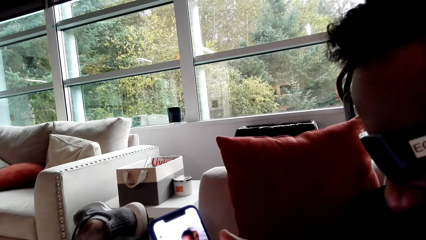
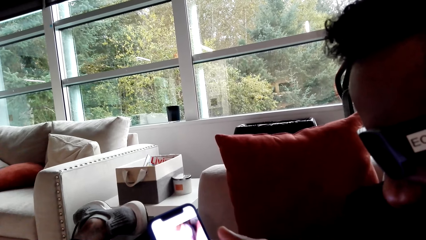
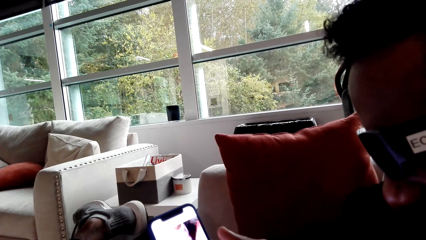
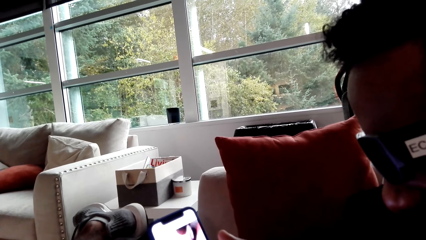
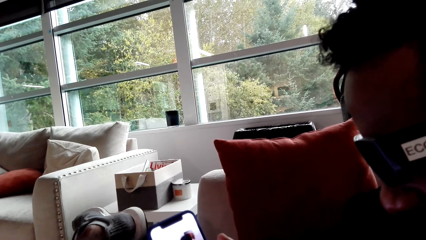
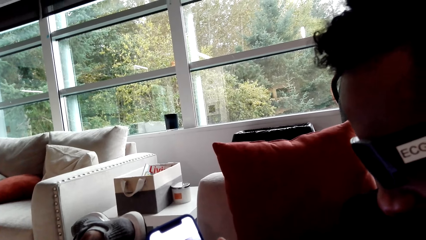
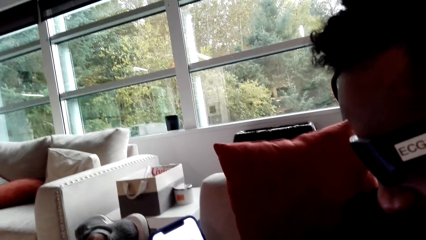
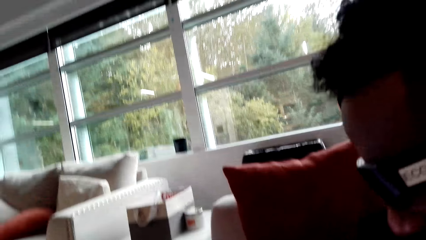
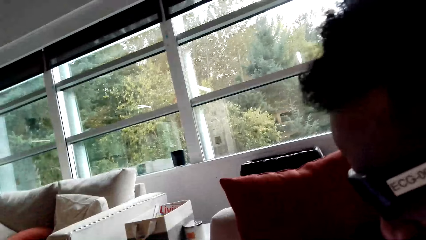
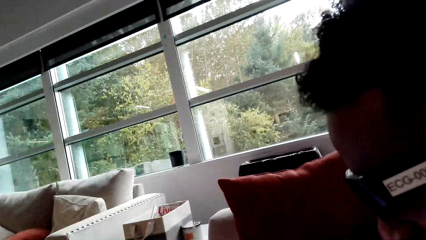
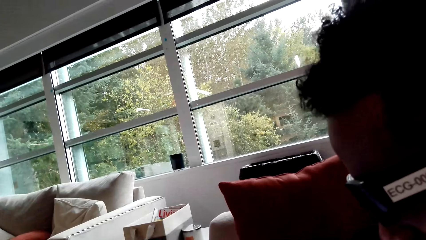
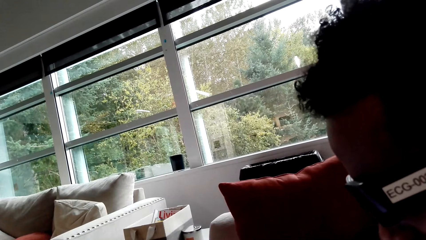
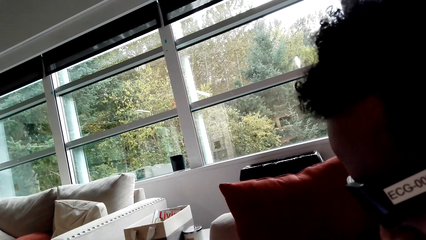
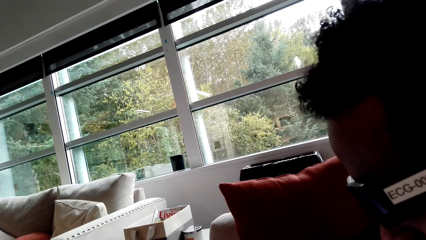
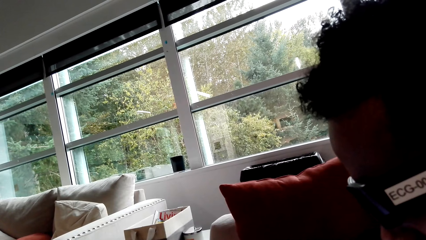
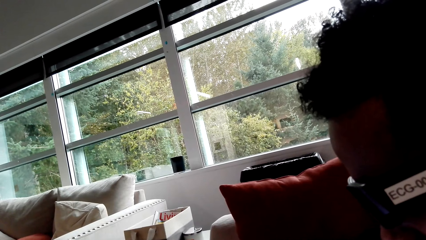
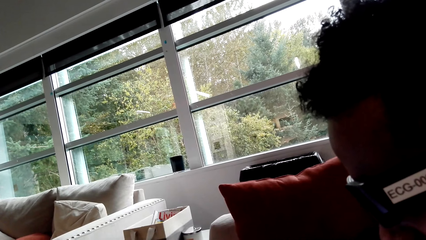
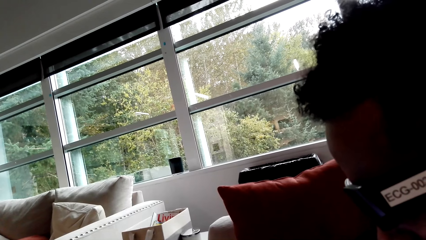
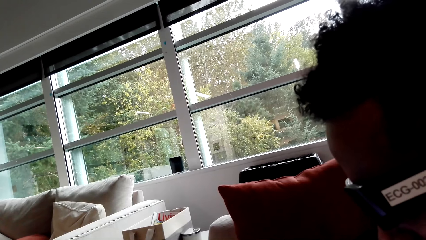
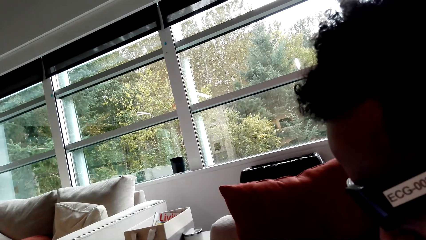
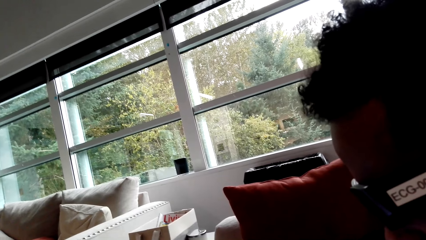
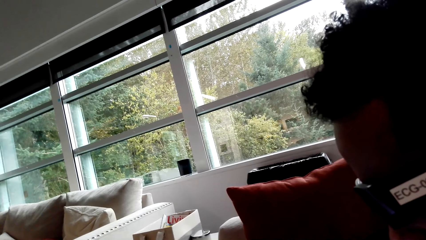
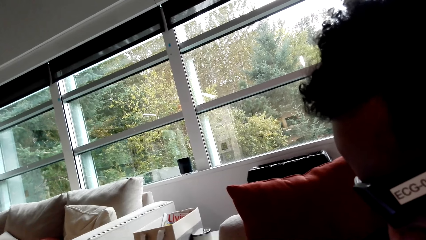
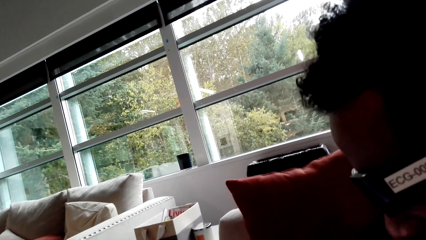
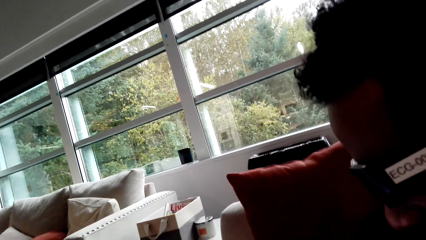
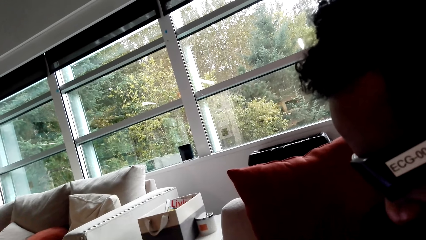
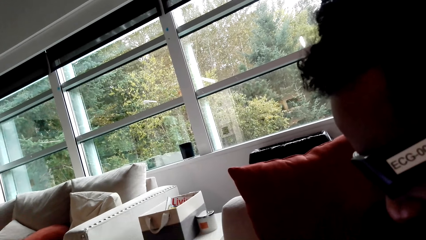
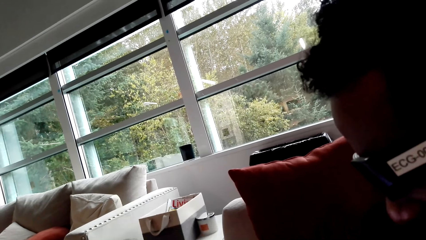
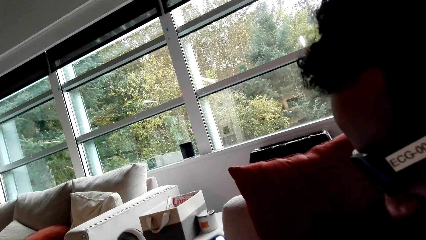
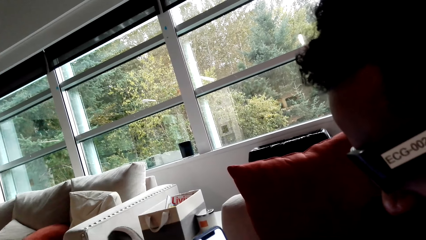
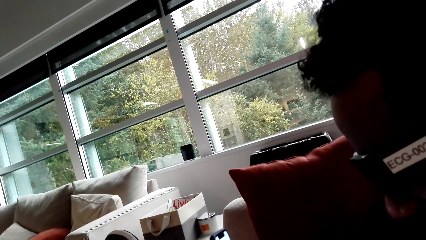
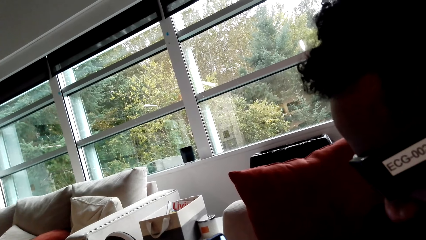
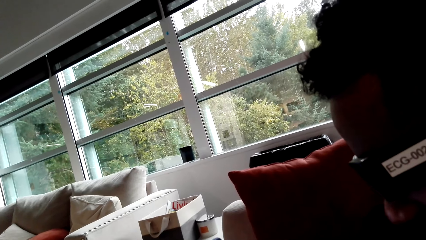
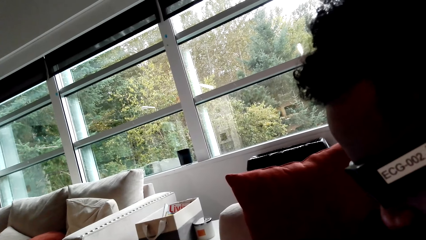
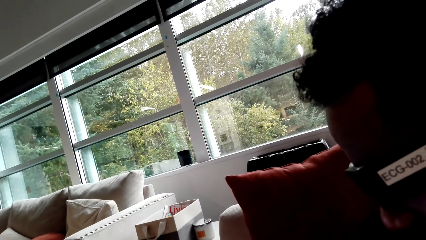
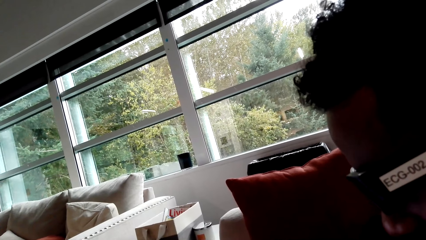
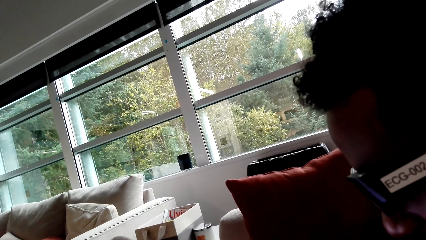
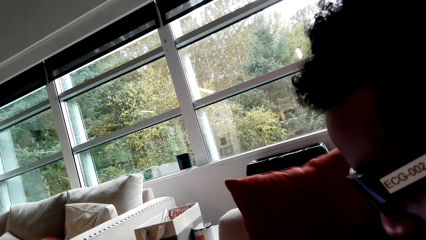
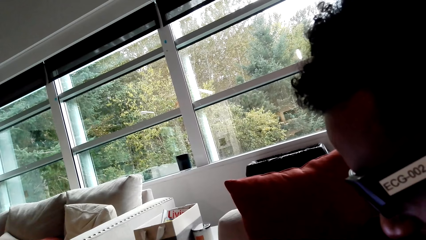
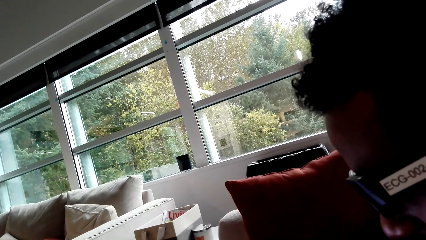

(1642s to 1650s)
A person operates a phone. The camera wearer looks around.

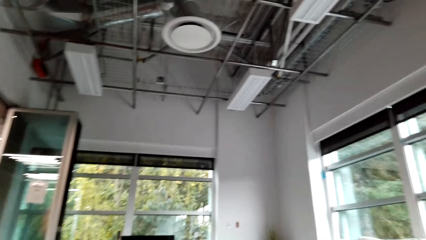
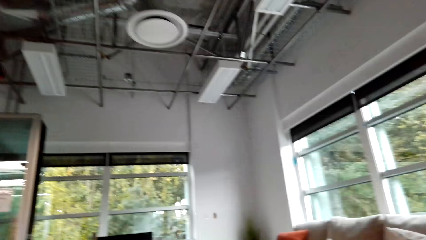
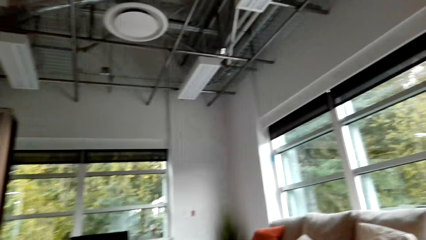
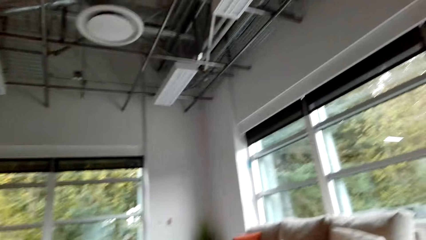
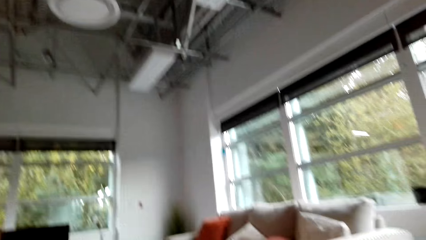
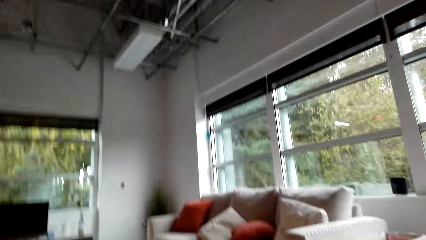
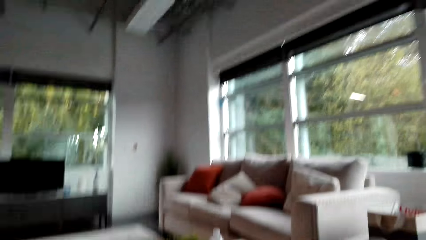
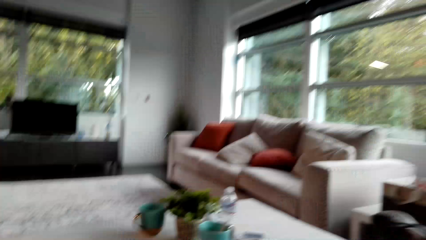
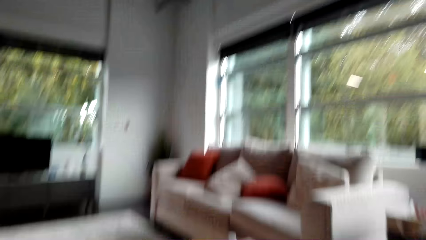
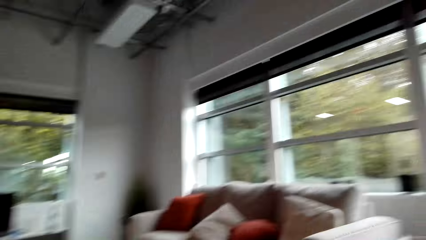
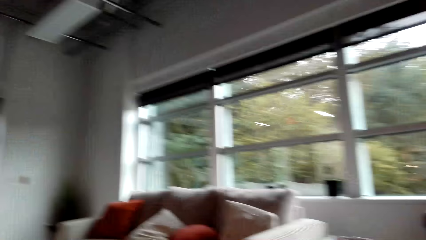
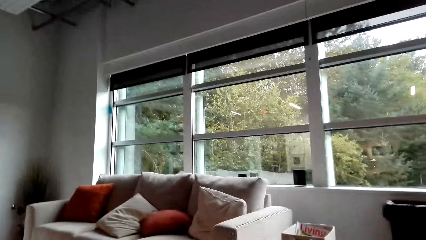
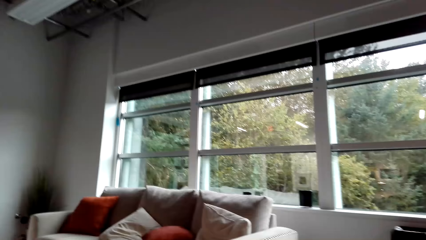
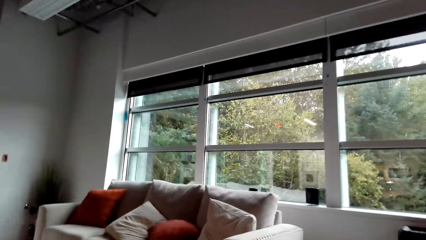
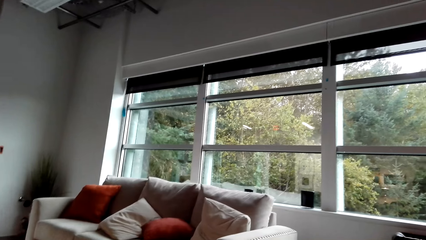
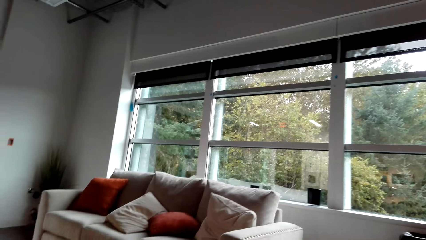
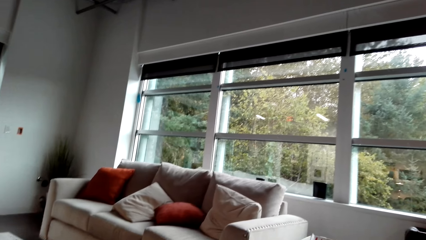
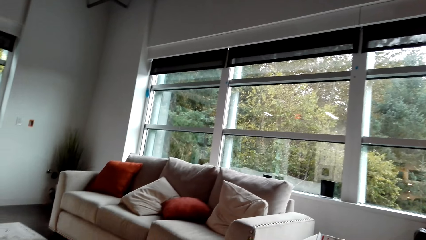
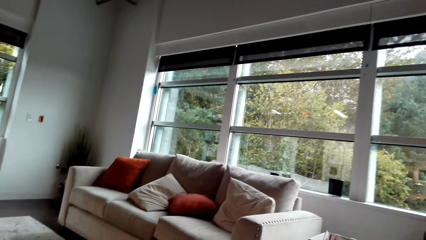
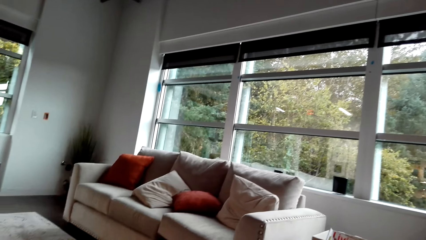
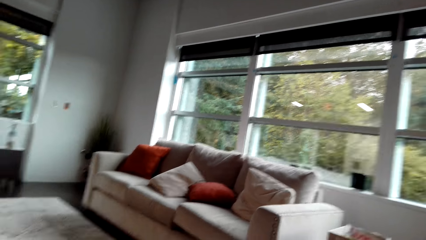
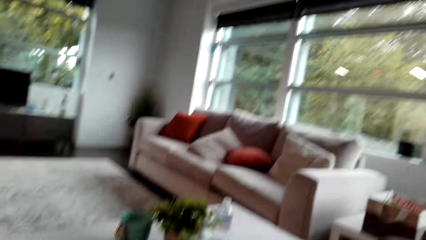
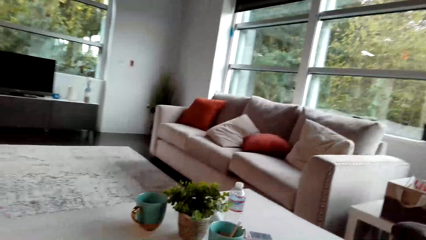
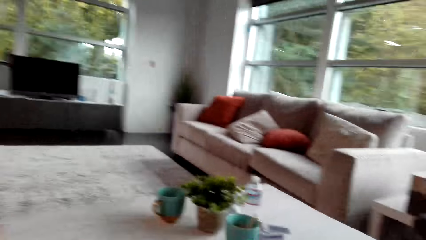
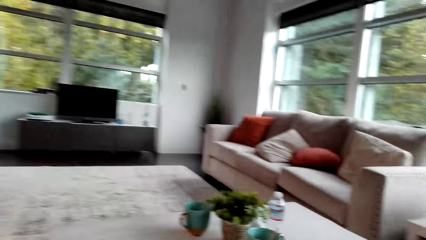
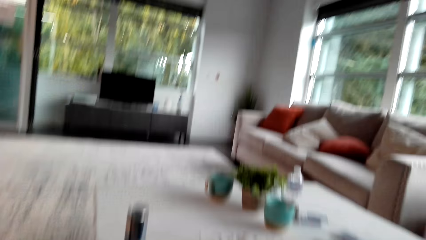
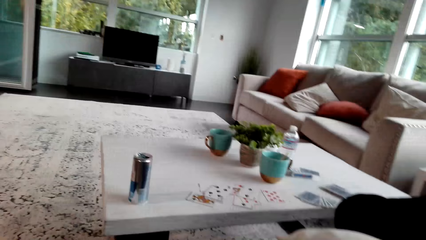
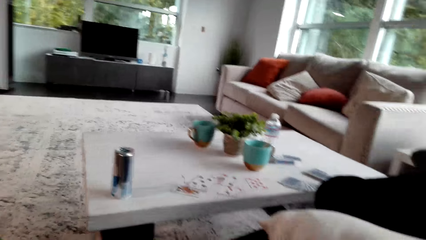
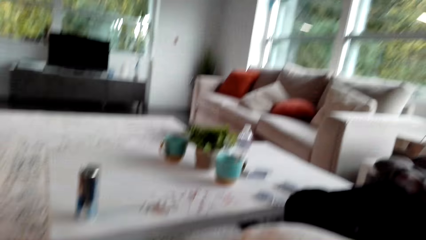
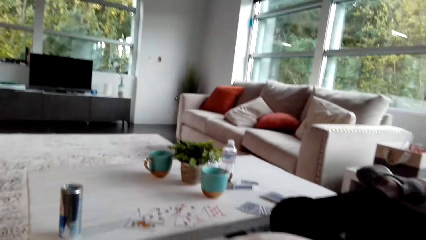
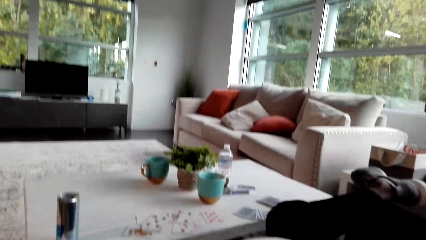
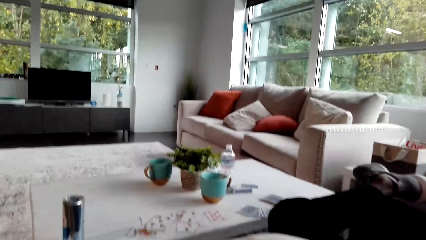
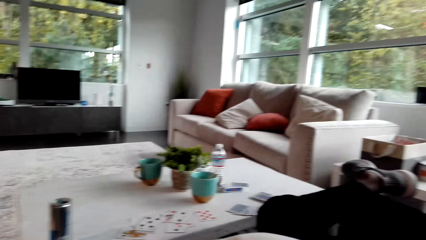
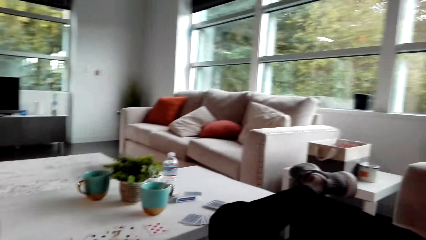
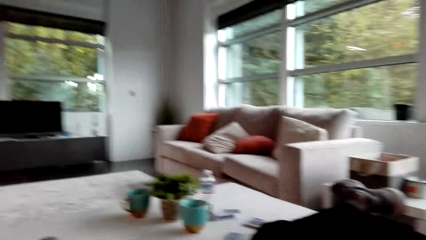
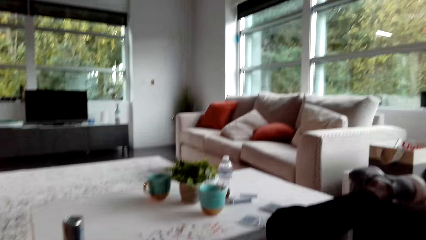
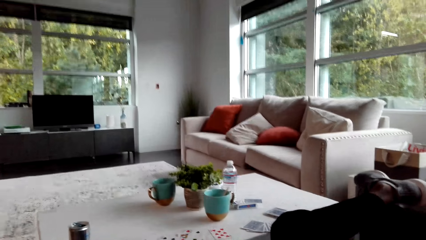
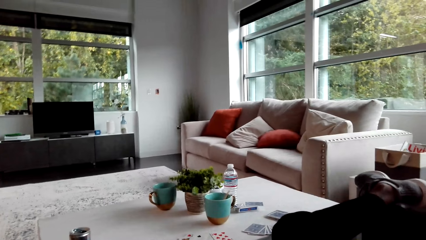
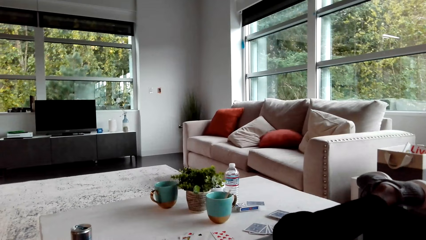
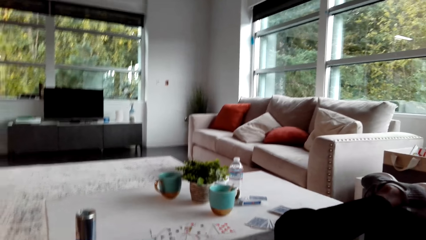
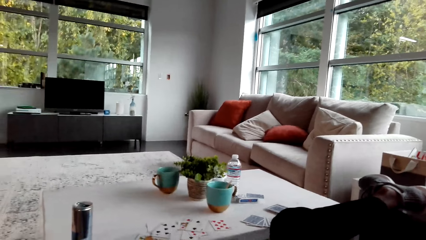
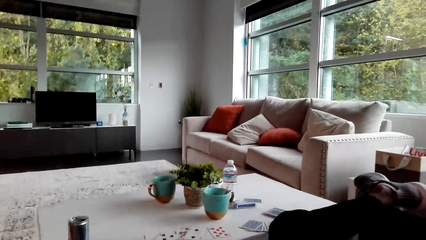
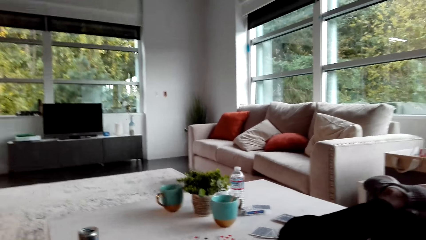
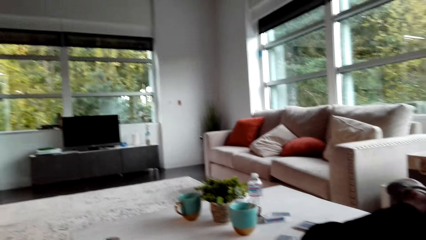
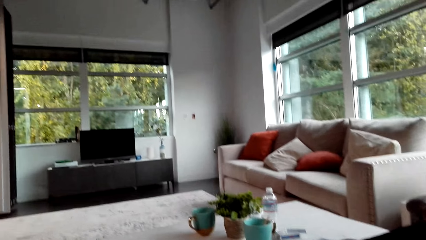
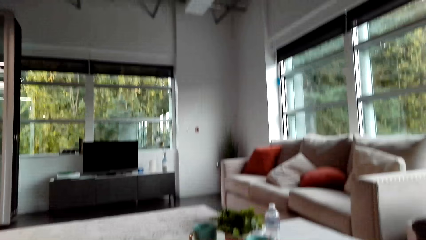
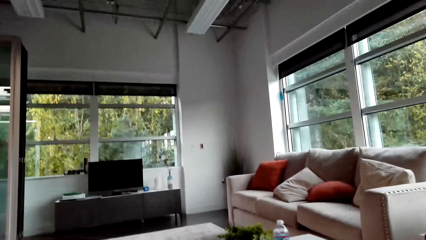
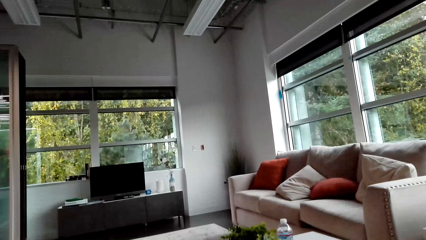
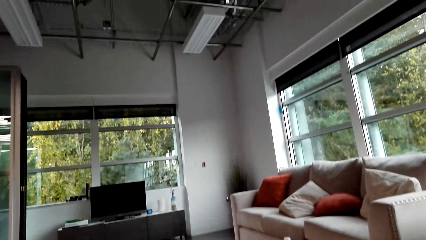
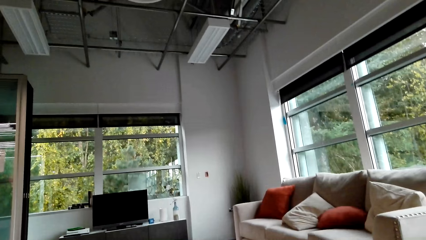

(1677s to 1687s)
The camera wearer moves around.
